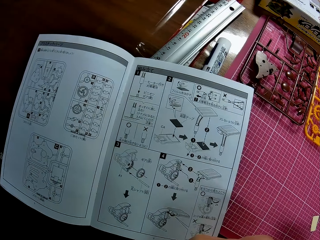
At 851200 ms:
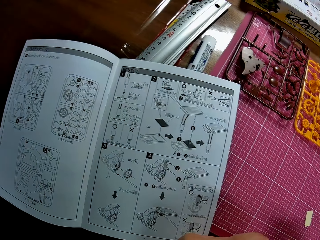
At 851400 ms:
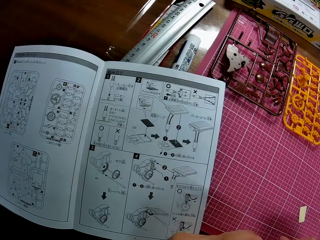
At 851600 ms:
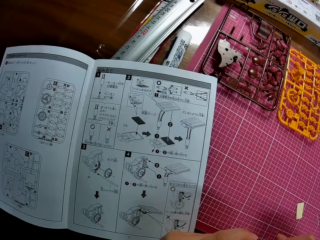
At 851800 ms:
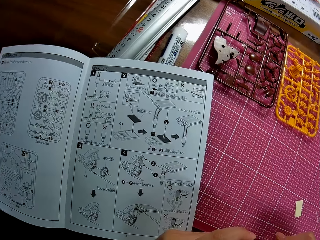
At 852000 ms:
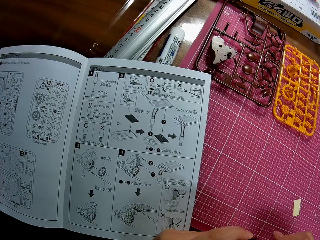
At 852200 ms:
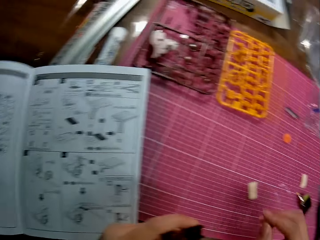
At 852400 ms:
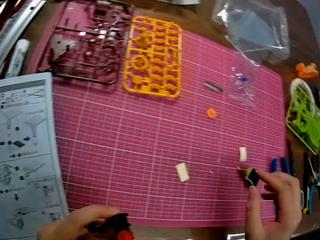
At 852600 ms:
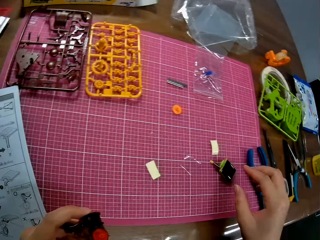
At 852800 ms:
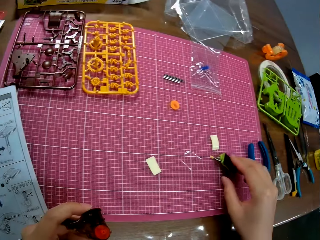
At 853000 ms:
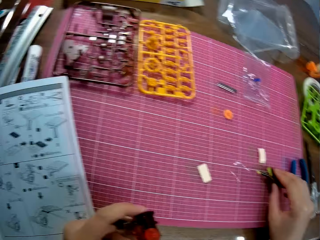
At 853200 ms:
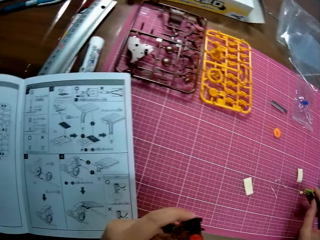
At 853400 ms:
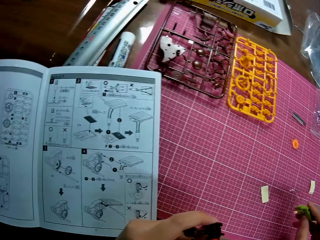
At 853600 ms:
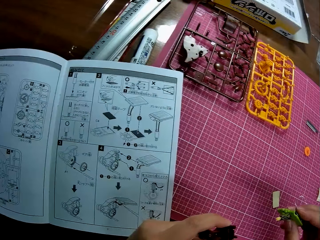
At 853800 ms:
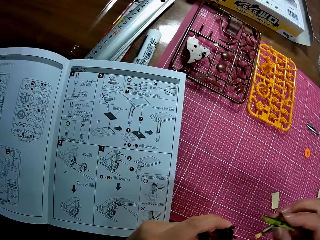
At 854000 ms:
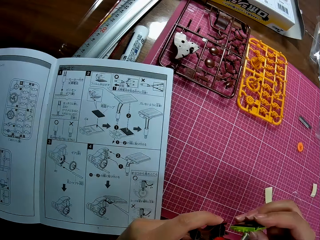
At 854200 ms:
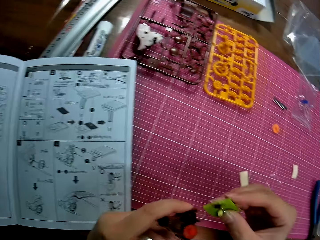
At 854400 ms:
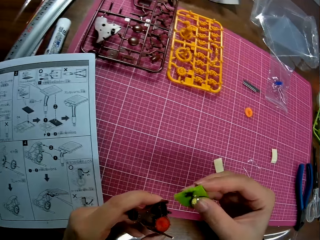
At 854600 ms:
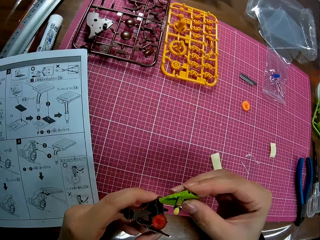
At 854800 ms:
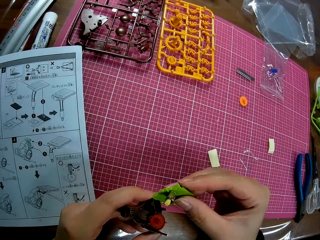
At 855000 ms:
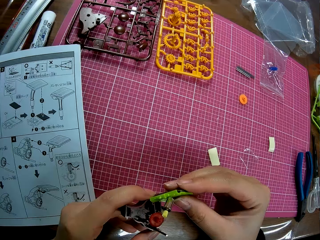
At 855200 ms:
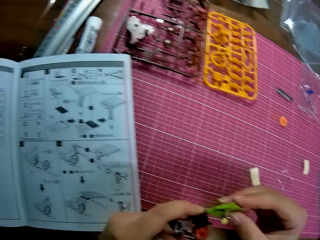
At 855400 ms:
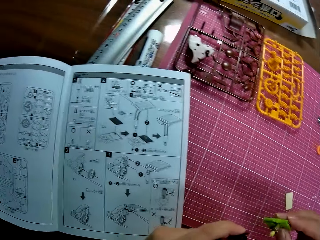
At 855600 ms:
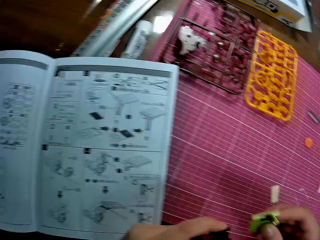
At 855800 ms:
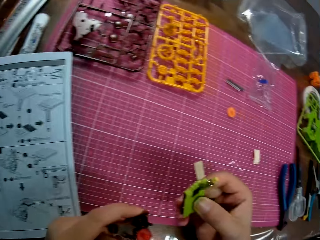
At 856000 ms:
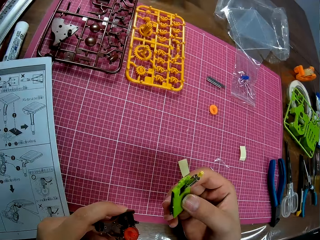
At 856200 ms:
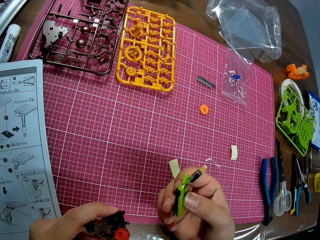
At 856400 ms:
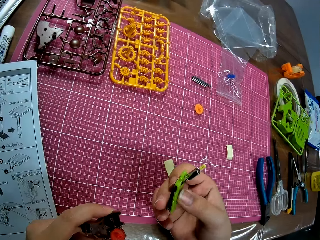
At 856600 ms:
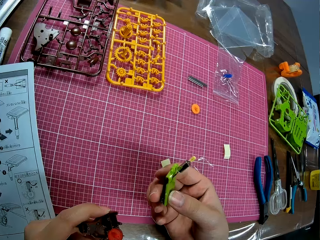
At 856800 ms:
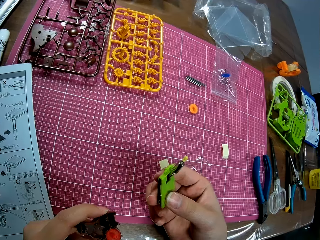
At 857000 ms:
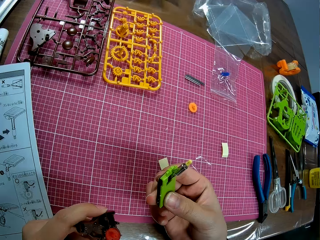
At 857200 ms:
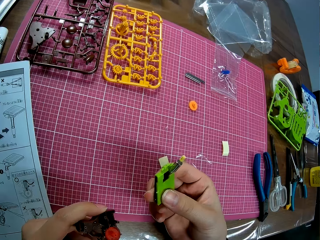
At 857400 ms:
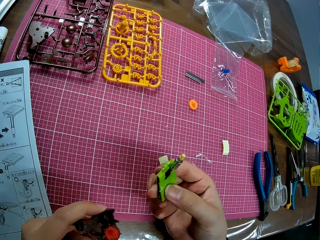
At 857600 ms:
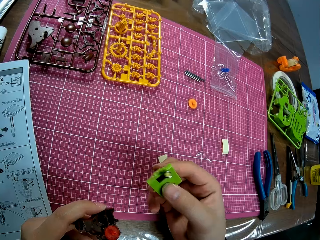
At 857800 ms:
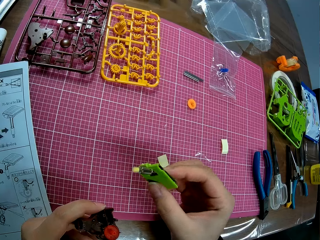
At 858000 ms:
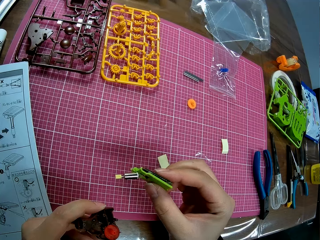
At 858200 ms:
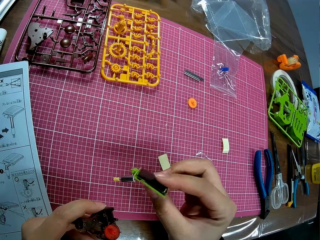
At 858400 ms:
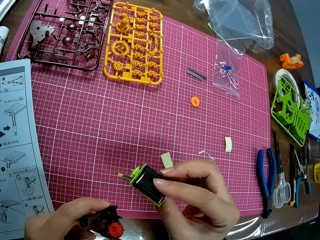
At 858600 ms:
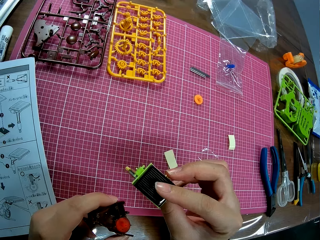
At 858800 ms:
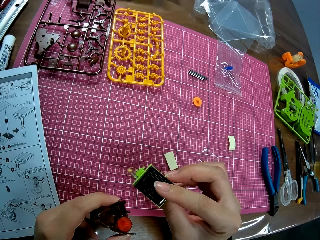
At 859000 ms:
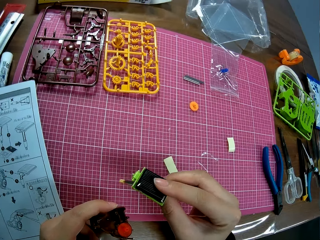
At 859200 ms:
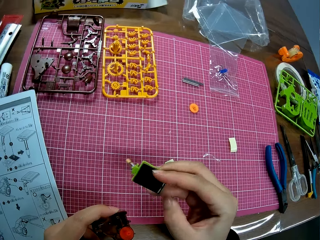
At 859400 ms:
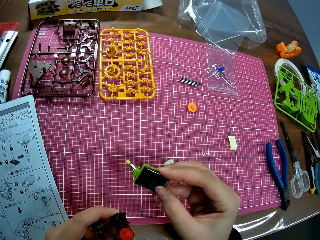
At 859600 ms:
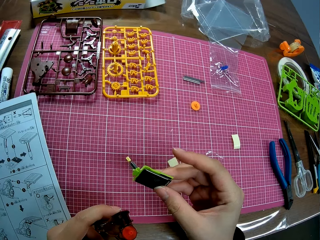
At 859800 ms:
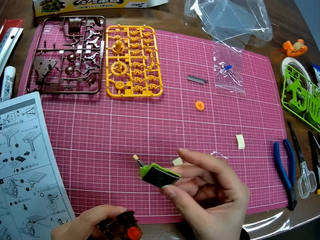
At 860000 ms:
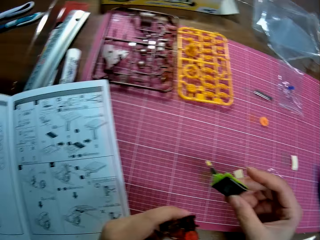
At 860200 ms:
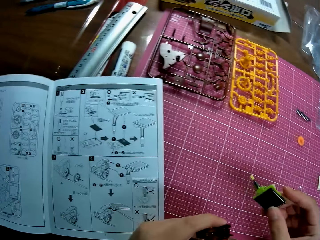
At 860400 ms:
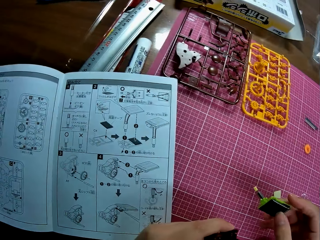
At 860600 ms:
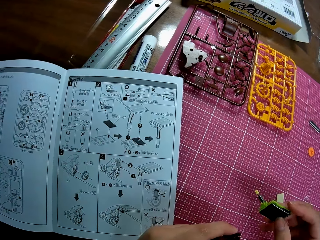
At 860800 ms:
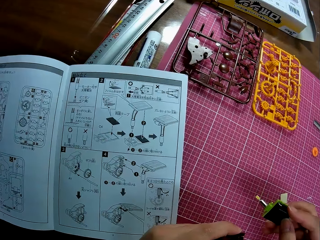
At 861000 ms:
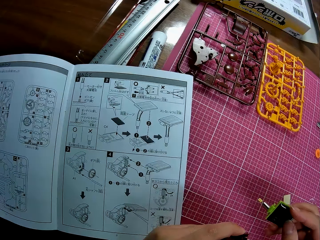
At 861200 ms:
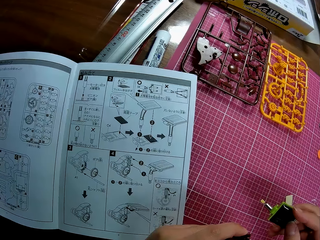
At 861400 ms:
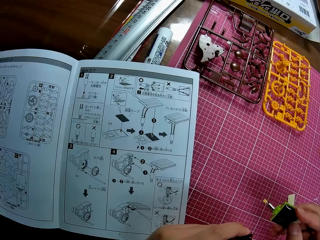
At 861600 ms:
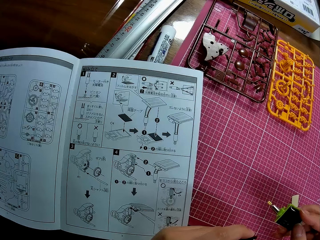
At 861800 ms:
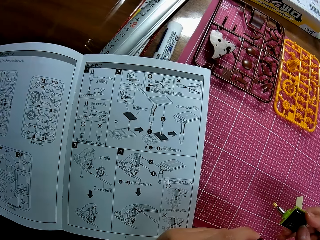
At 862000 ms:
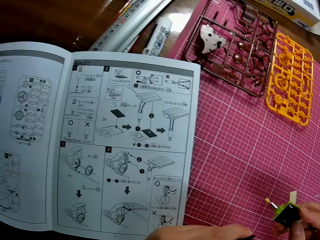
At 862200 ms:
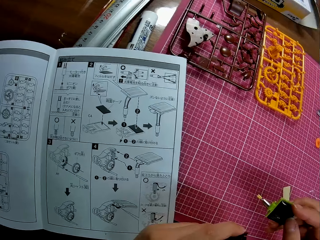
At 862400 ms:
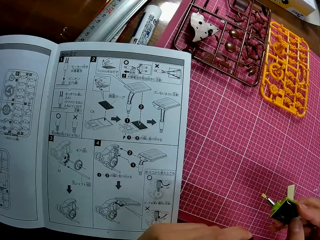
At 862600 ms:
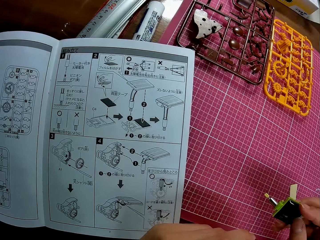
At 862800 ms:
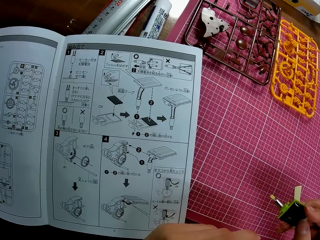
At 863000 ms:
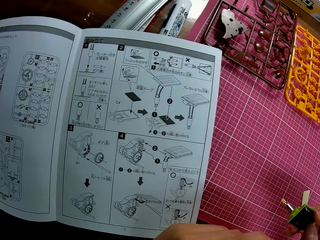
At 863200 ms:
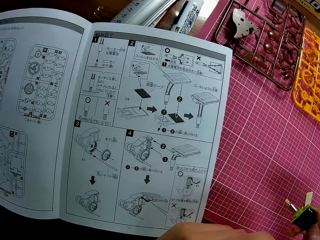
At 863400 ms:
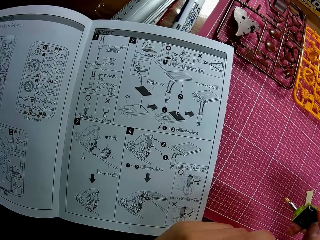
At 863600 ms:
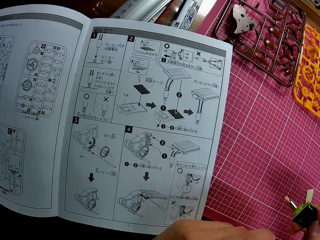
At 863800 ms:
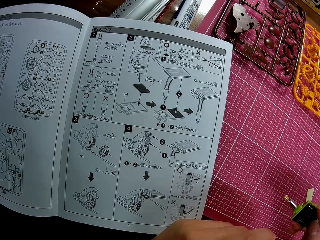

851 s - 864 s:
The camera wearer looks at the book. He picks up another plastic model piece from the pink sheet on the table. He checks the plastic model piece. He touches the mechanical model with the model piece. He looks at the book. He examines the model piece around with his right hand. He looks towards the instruction manual on the table.

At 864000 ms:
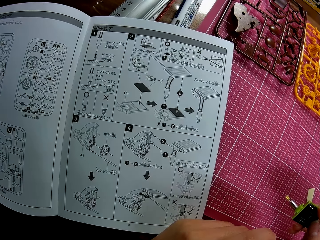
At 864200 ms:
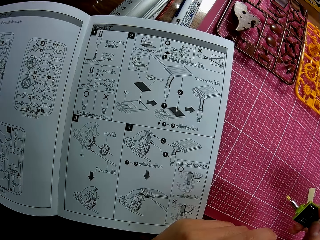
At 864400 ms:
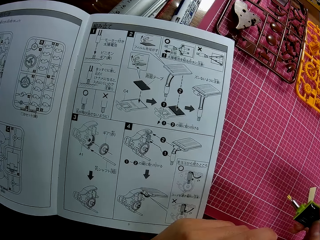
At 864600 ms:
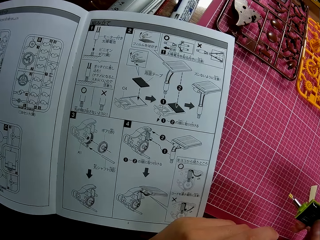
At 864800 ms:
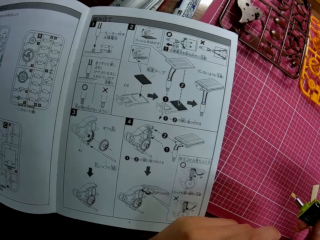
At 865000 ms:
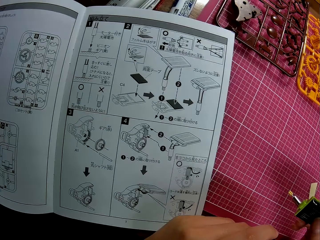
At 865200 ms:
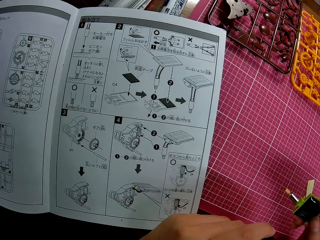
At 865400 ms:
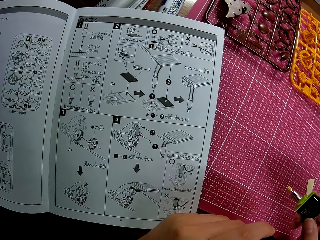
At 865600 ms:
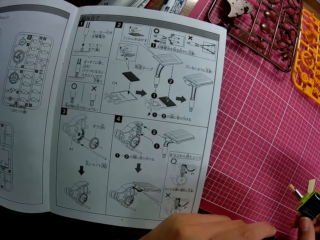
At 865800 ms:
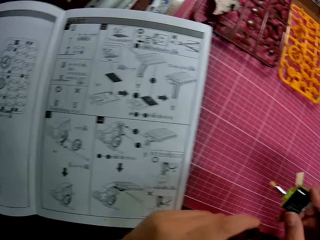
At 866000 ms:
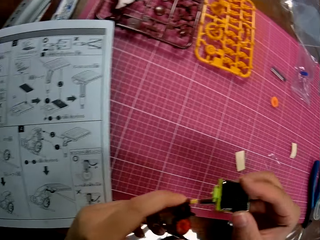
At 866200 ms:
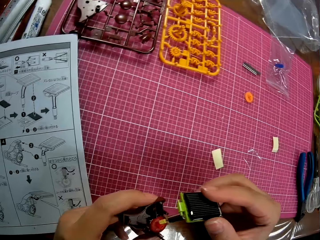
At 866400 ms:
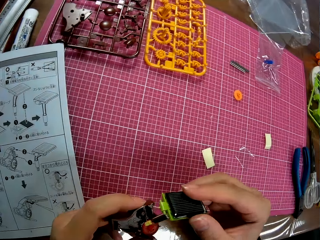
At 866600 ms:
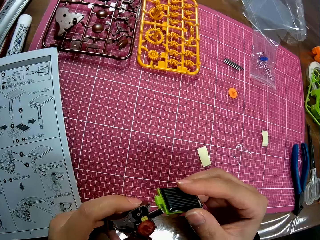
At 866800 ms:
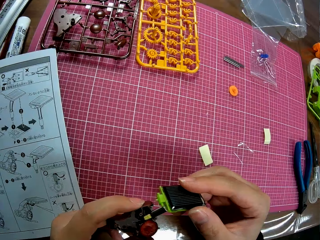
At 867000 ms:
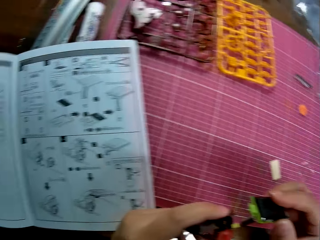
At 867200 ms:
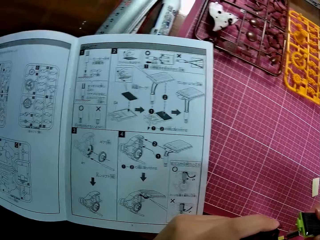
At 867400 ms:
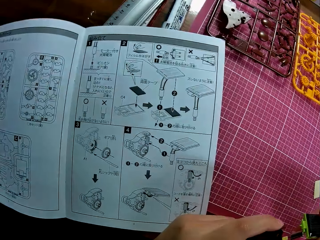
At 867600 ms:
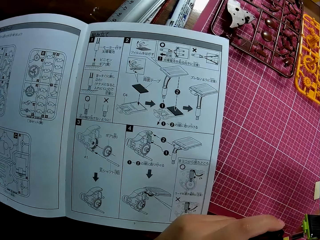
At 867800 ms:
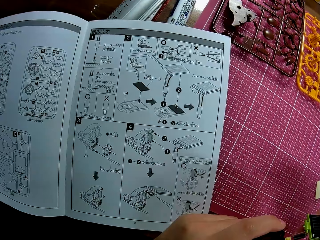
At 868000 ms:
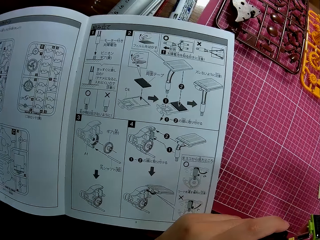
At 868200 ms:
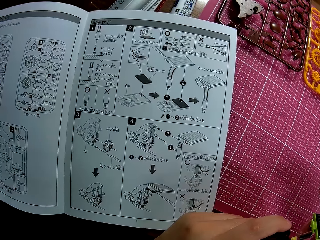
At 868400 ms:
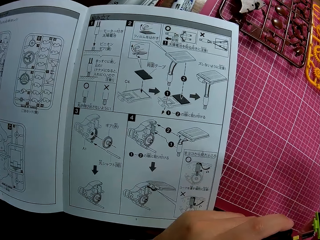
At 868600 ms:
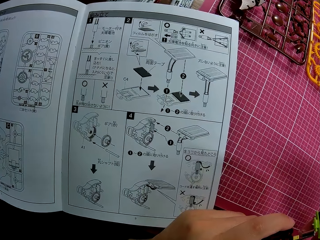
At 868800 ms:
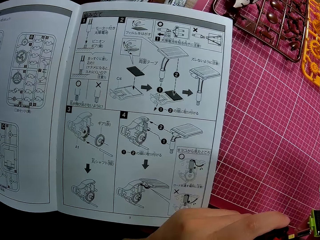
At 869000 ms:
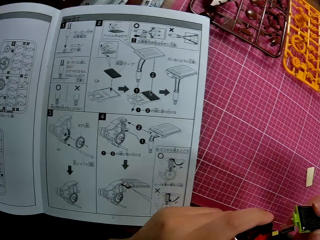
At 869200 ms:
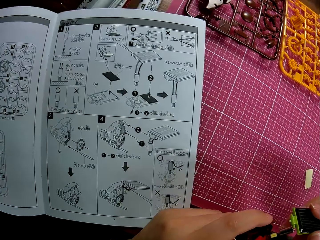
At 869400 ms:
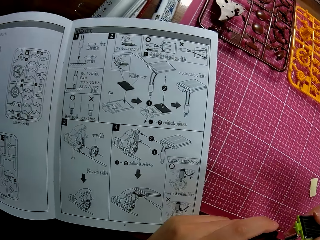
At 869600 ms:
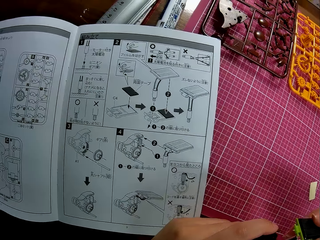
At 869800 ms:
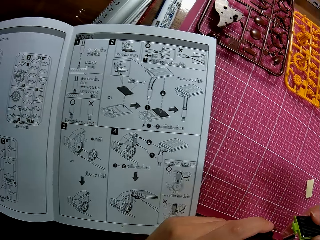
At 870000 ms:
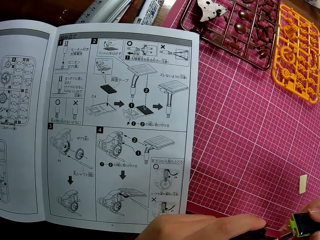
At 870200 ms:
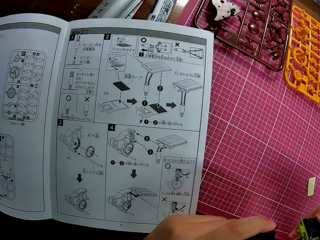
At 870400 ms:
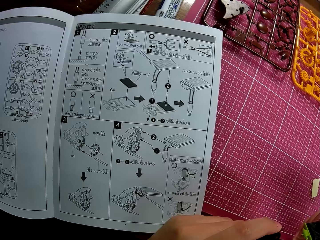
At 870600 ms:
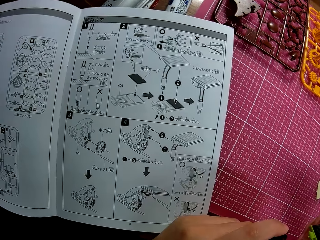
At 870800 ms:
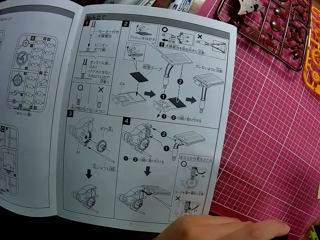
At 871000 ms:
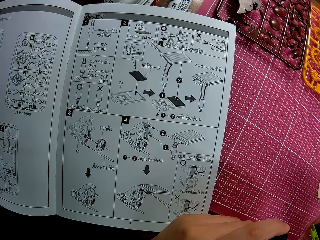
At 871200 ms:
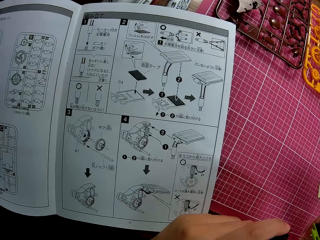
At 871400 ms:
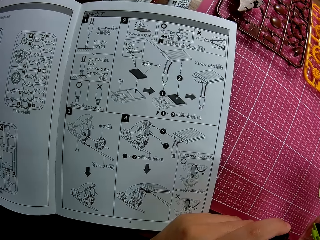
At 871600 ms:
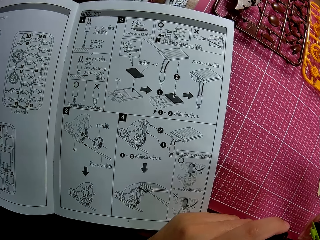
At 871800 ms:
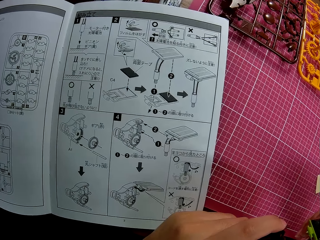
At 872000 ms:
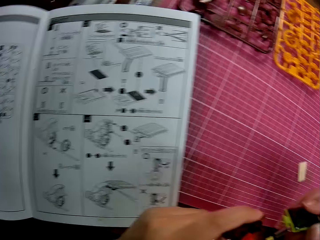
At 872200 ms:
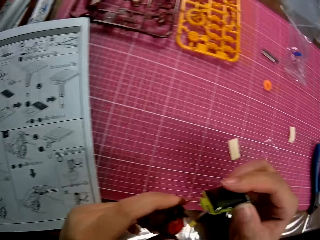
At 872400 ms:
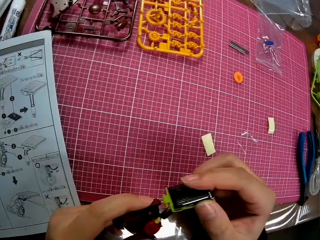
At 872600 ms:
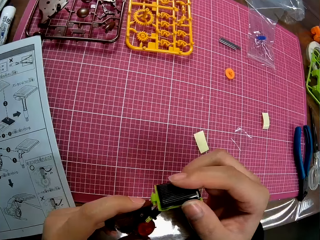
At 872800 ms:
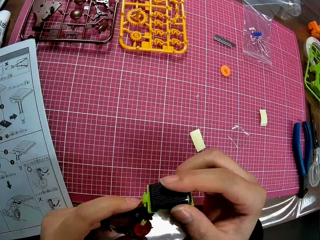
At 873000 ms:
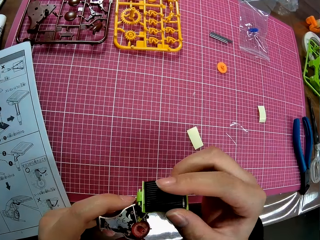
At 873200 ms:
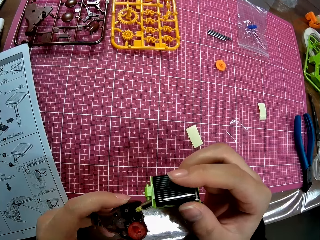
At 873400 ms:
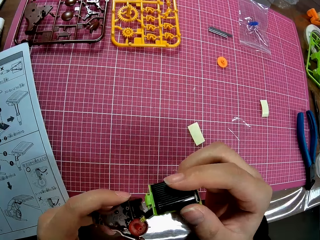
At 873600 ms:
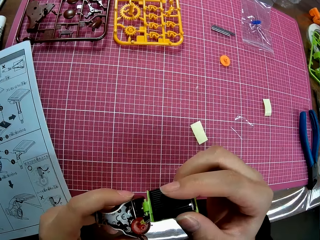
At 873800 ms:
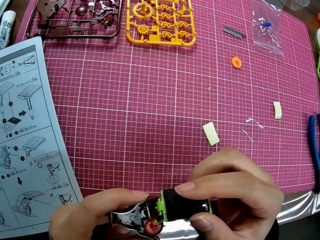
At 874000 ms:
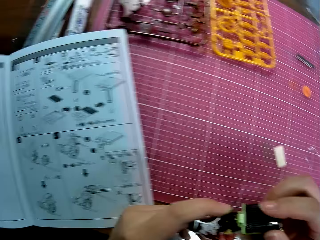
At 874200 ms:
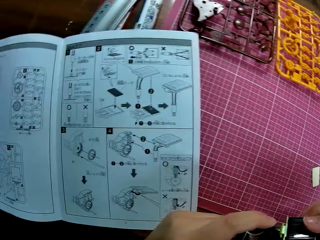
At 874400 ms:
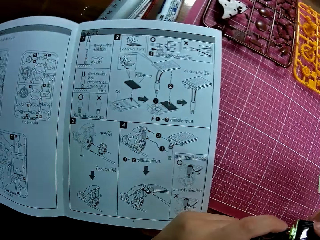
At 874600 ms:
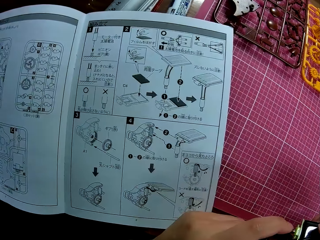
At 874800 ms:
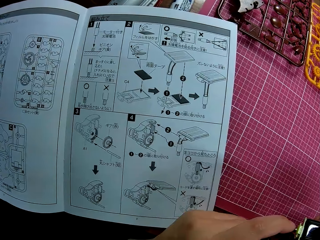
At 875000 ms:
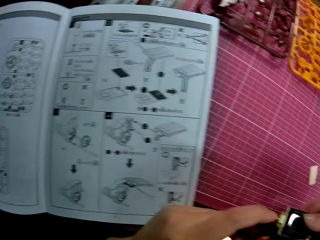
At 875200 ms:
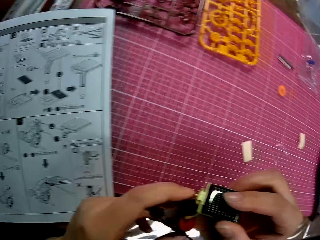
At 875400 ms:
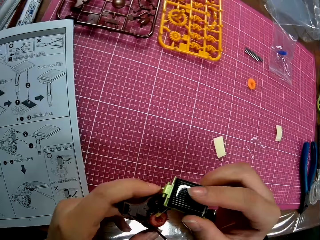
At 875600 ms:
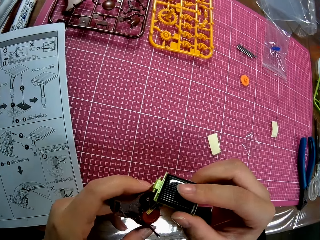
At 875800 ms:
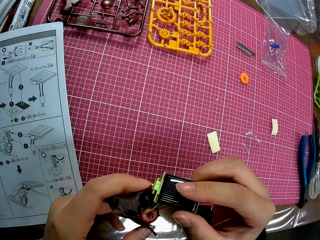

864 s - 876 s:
The camera wearer looks towards the mechanical model in his hand. He fixes the plastic model. He looks towards the instruction manual on the table. He attaches the model piece on the mechanical model in his left hand. He looks towards the instruction manual on the table briefly. He continues attaching the model piece on the mechanical model in his left hand.
